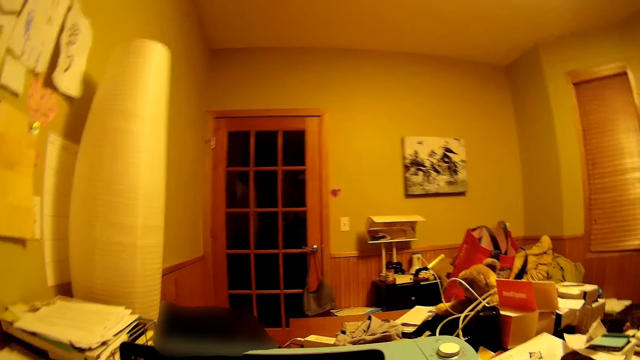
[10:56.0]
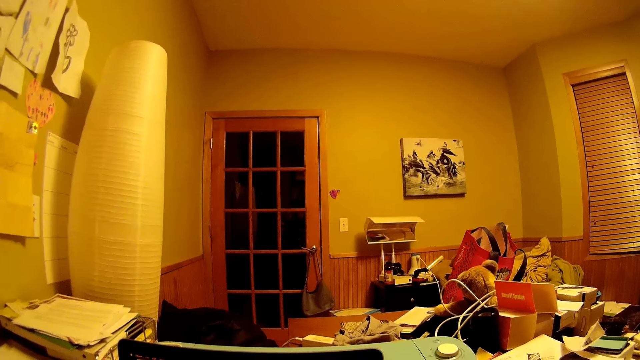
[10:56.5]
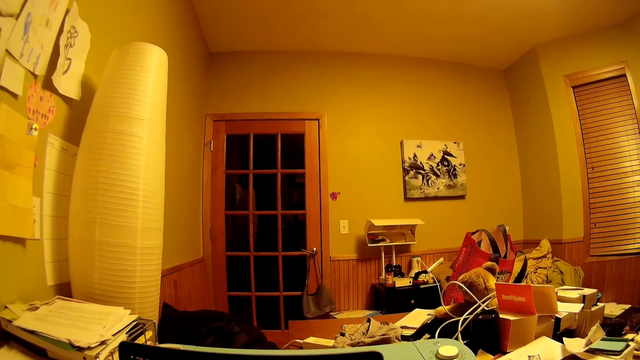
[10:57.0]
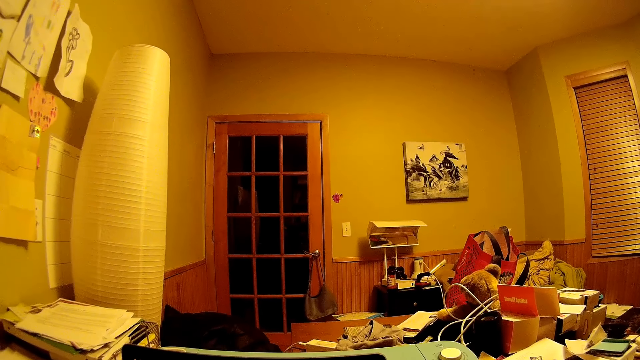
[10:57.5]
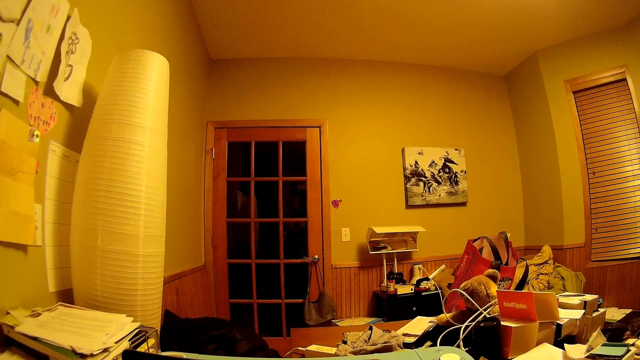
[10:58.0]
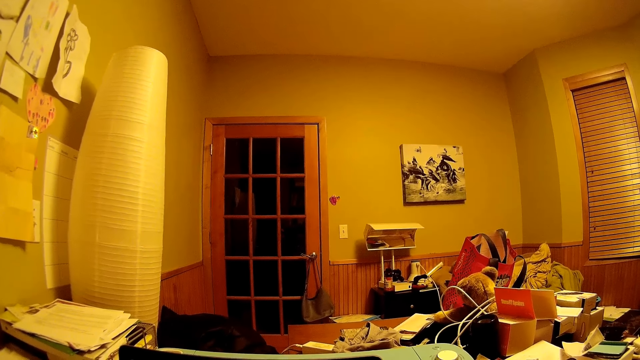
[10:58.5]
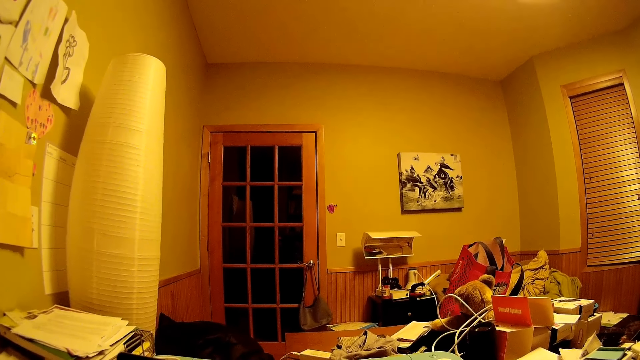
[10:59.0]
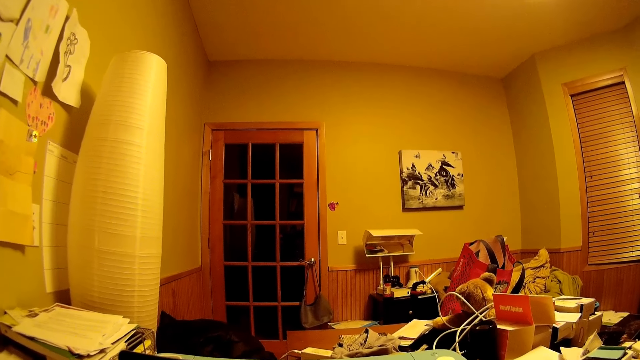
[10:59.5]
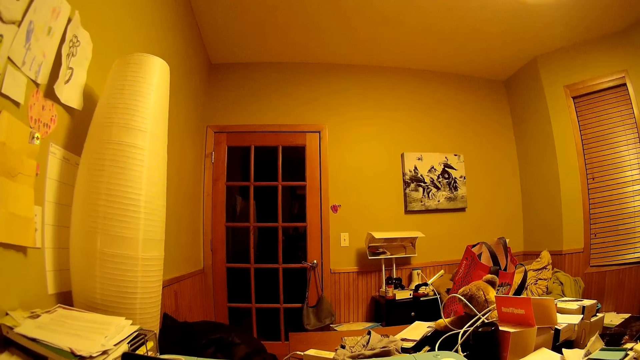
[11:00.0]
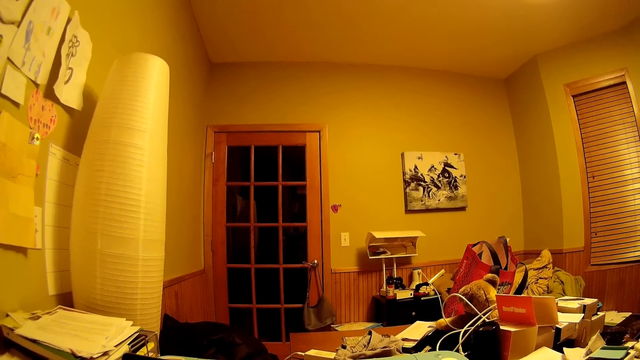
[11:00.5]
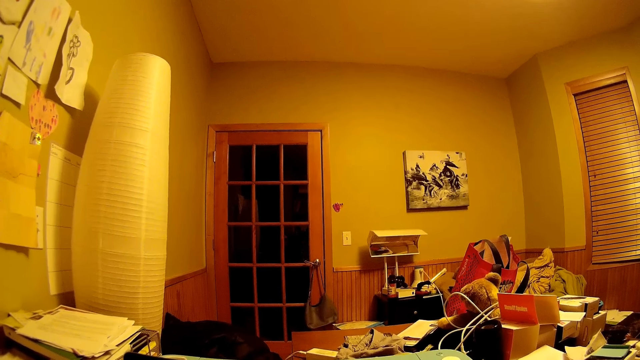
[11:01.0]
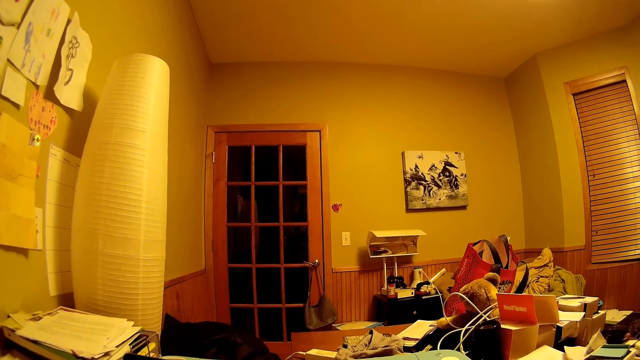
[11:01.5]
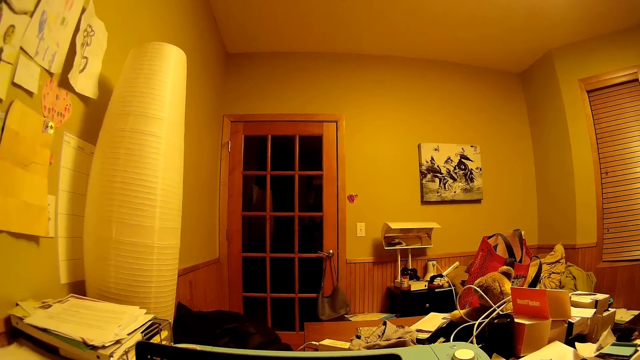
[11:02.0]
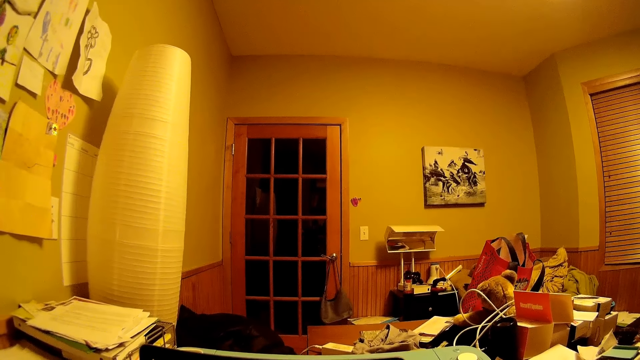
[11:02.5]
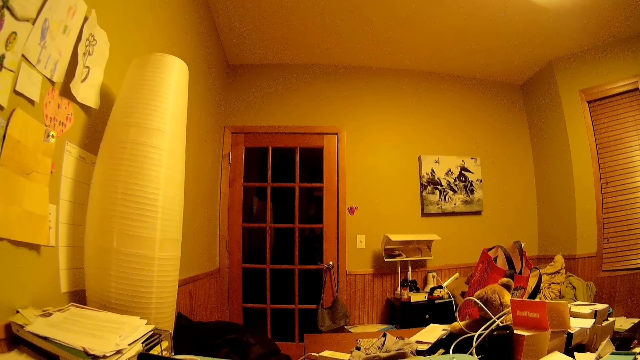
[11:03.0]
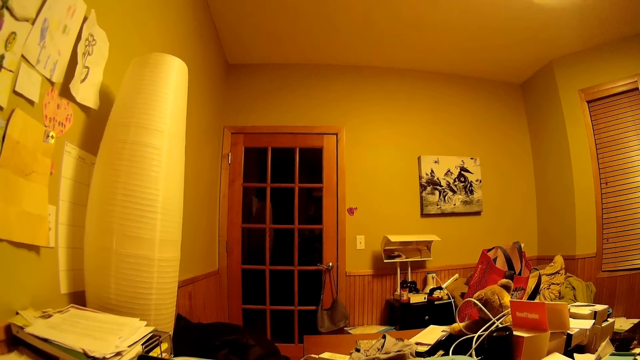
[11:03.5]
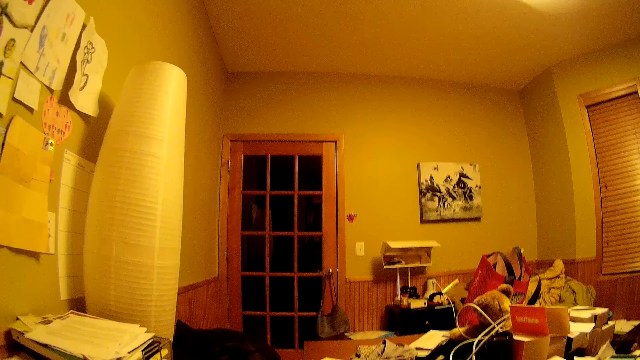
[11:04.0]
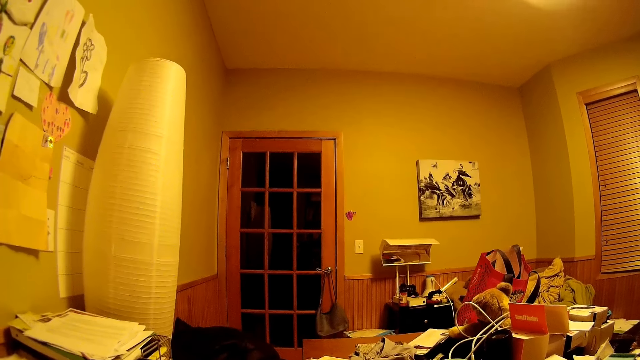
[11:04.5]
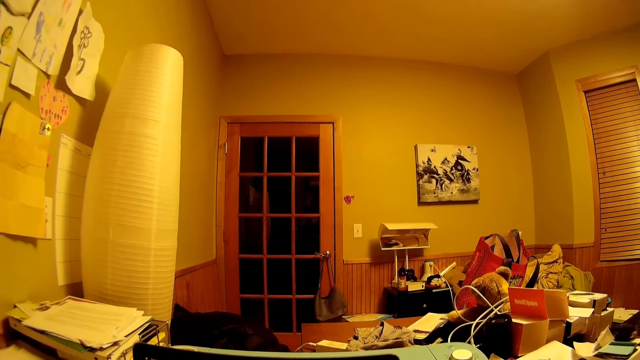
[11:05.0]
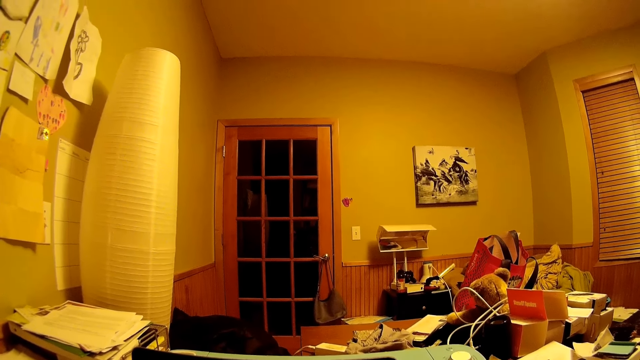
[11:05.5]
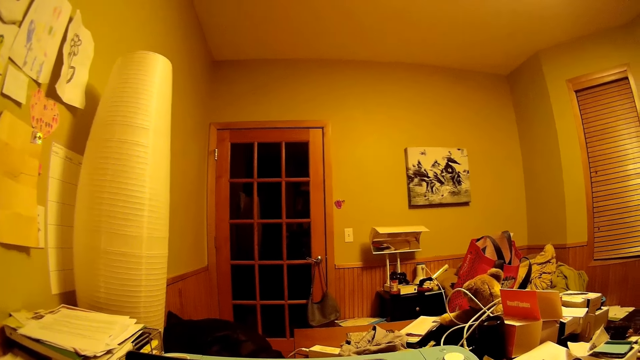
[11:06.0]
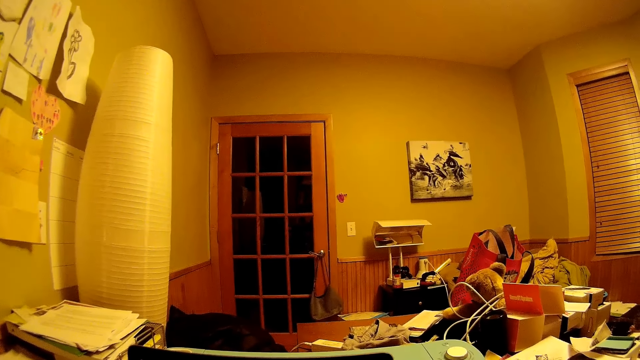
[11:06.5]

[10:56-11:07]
The camera wearer stares around.

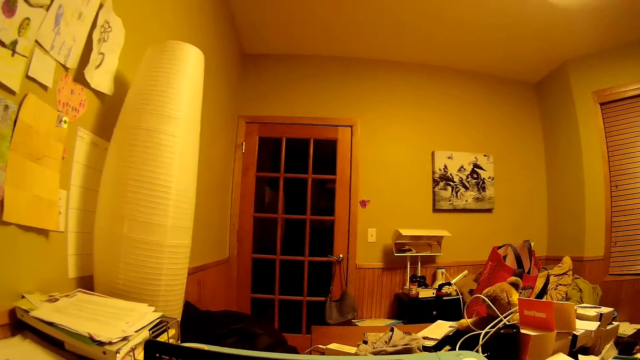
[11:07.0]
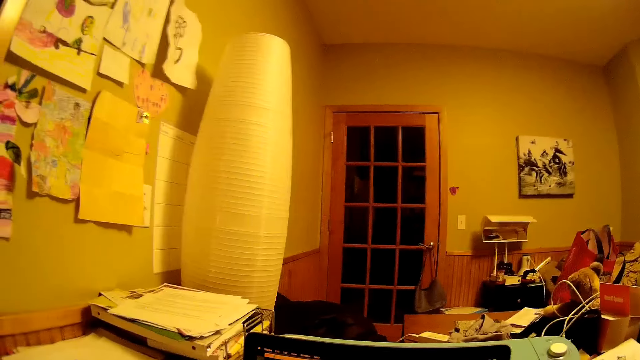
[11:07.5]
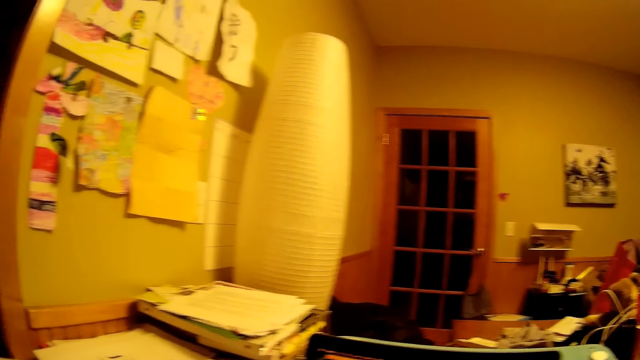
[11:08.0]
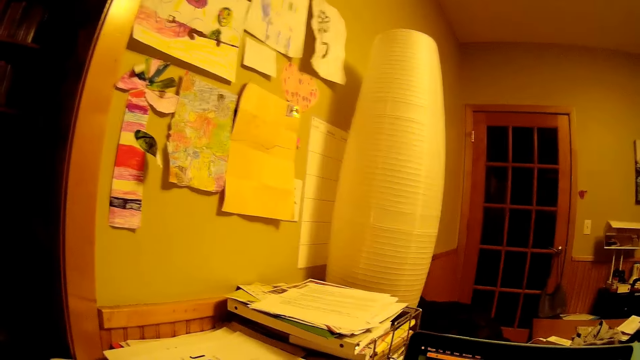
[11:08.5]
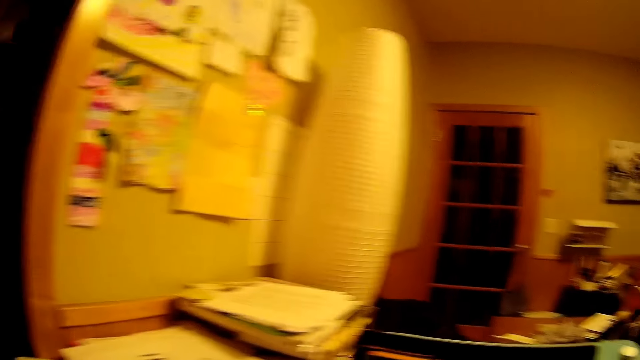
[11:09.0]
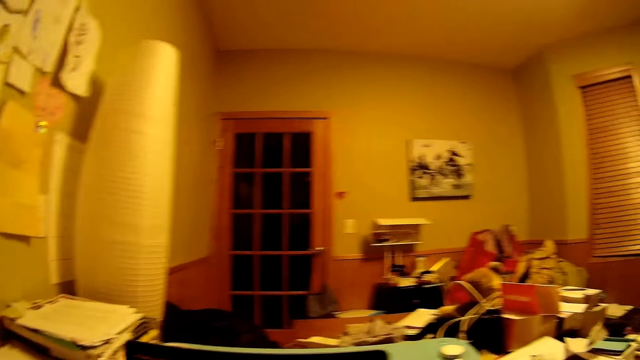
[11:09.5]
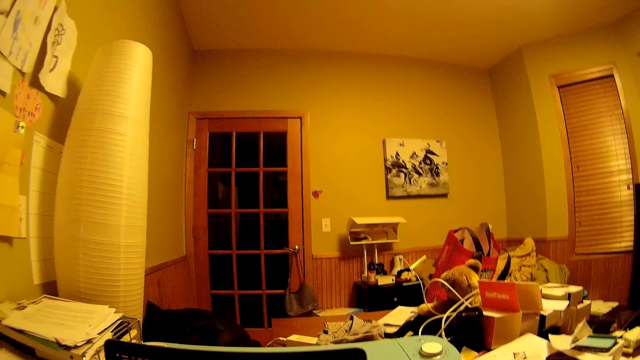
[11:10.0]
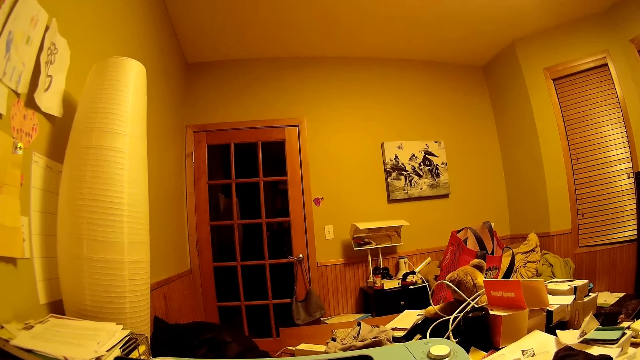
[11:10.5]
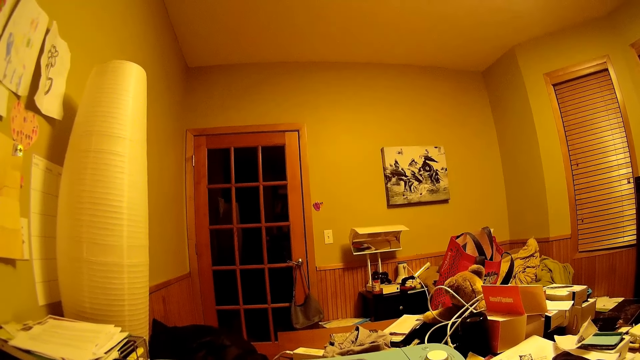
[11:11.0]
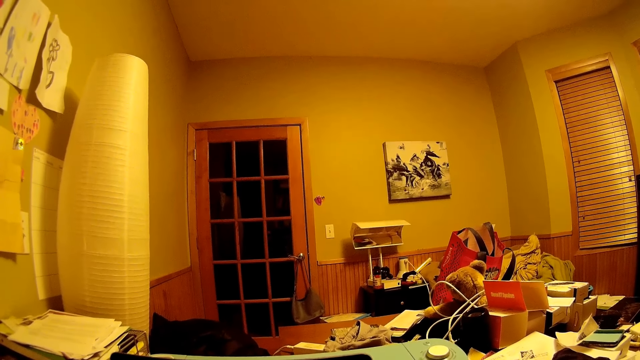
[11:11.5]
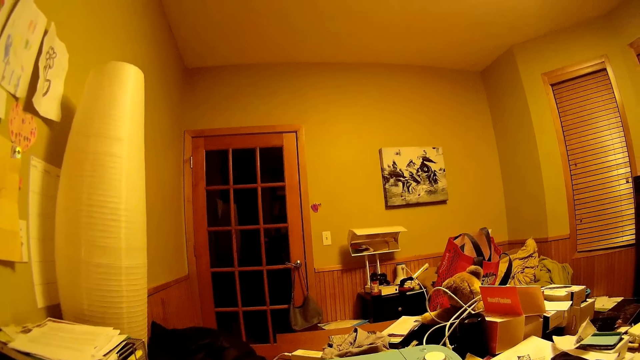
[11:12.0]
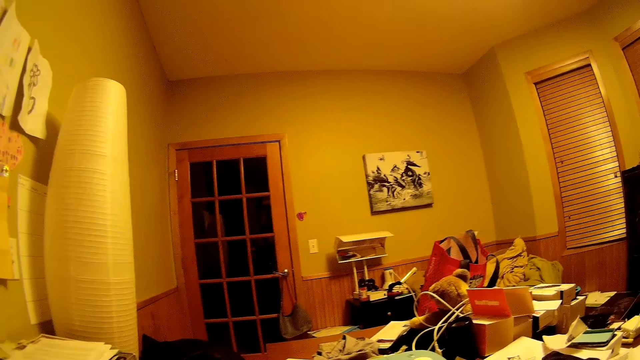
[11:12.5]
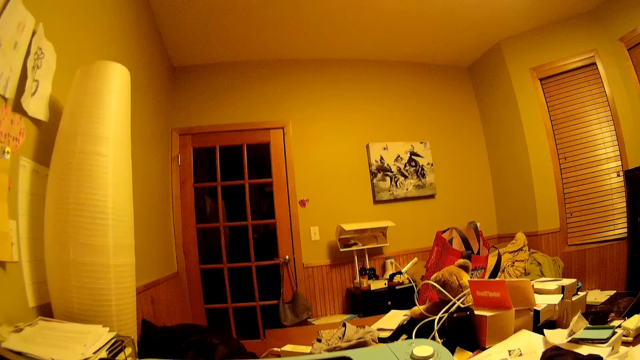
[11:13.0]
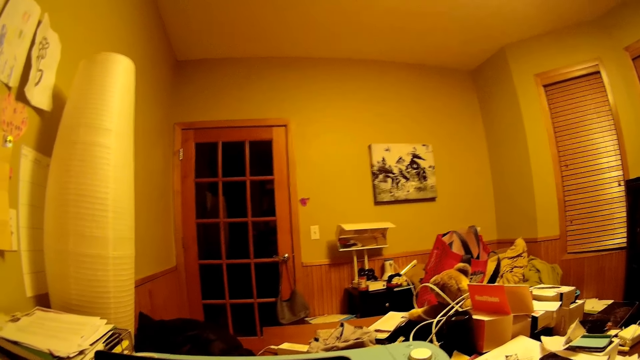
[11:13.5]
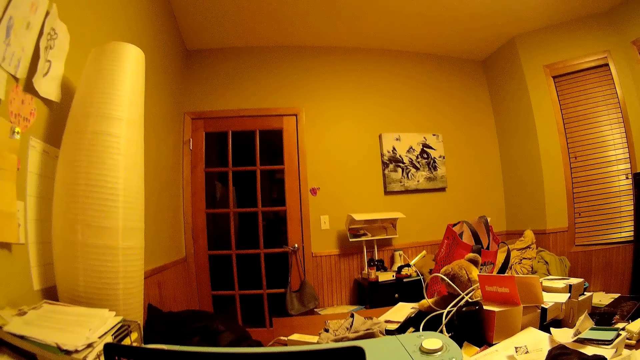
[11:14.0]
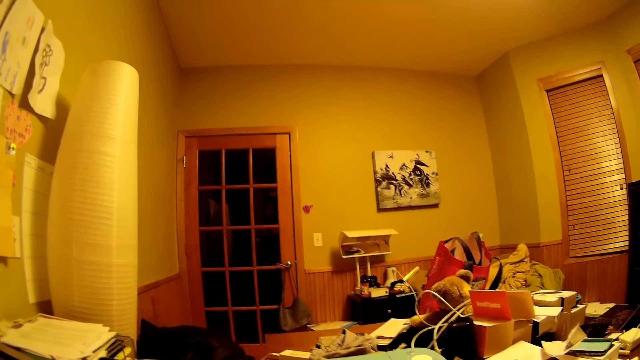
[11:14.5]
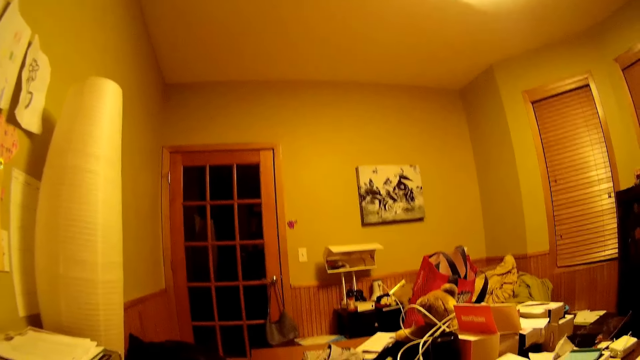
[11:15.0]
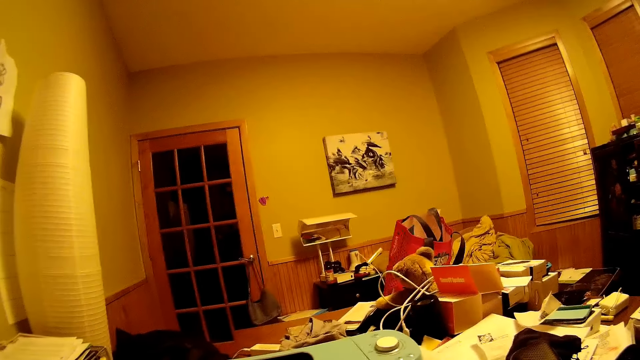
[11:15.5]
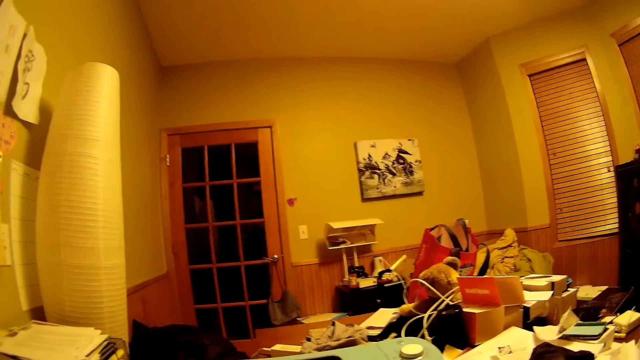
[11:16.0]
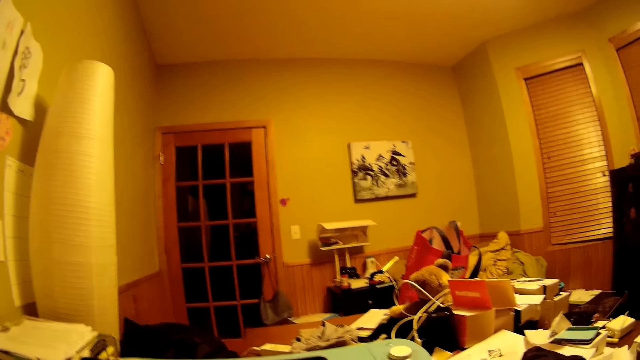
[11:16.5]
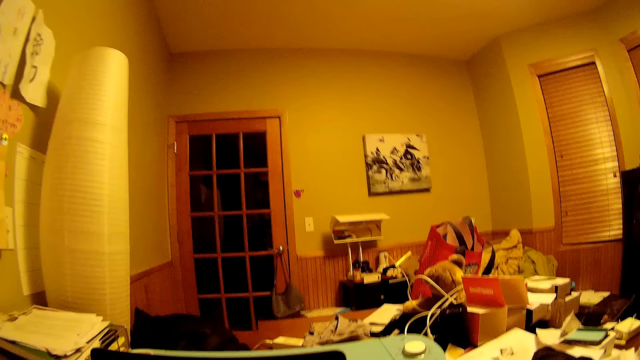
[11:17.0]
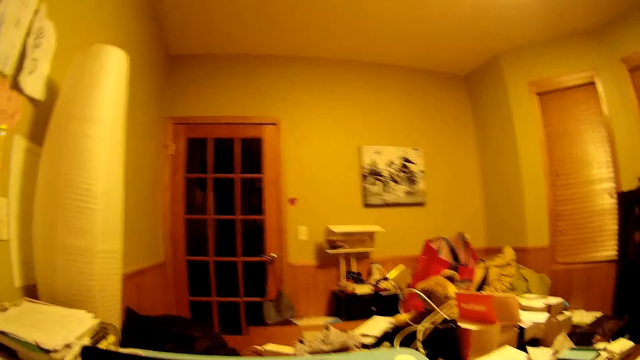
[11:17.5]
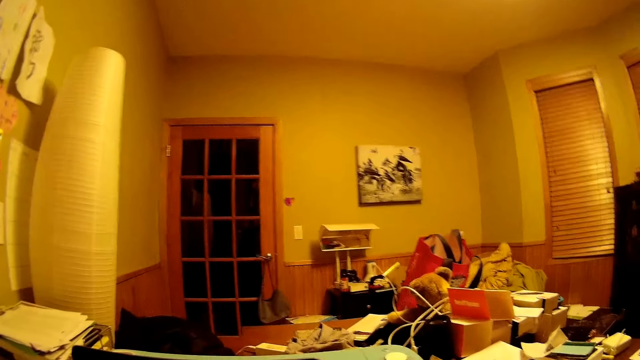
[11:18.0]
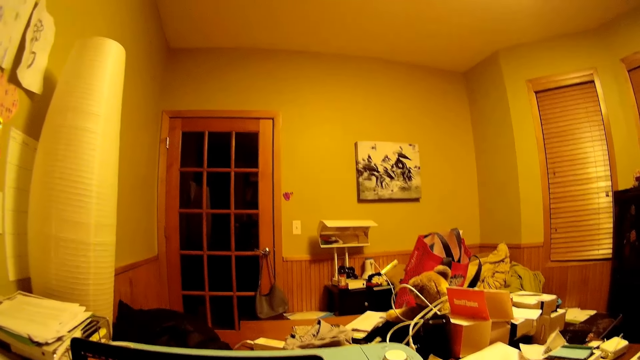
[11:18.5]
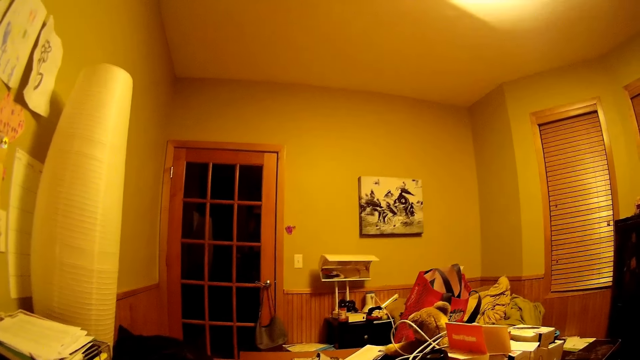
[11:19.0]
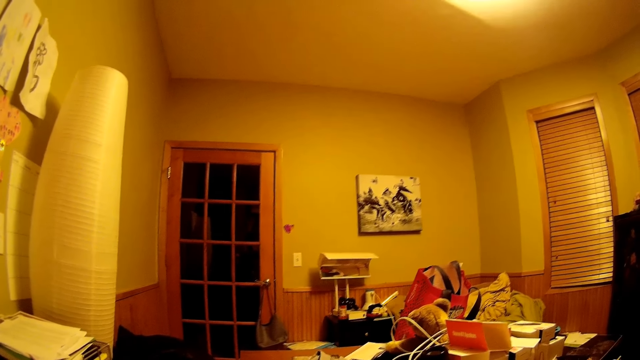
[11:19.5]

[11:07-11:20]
The camera wearer looks around.
